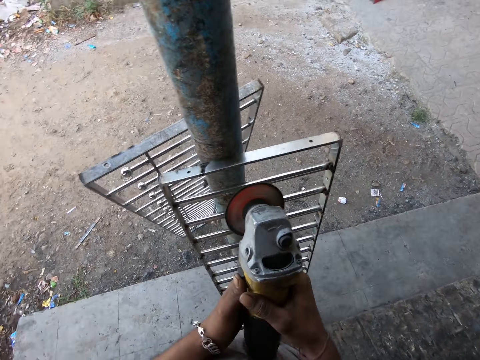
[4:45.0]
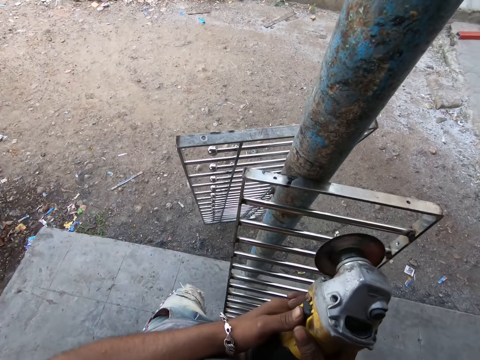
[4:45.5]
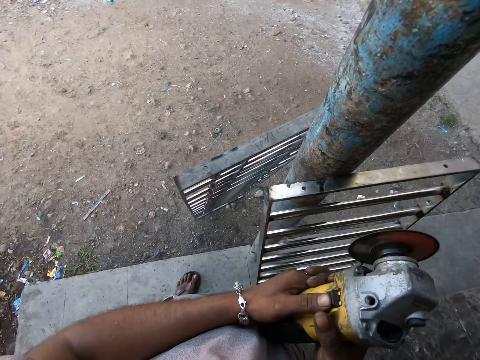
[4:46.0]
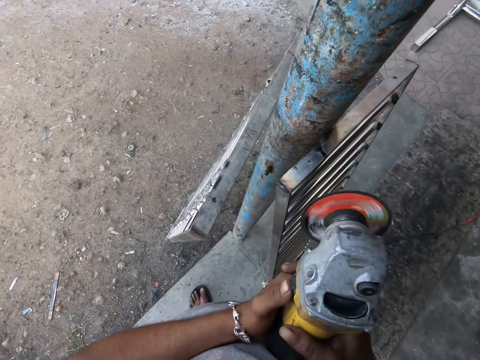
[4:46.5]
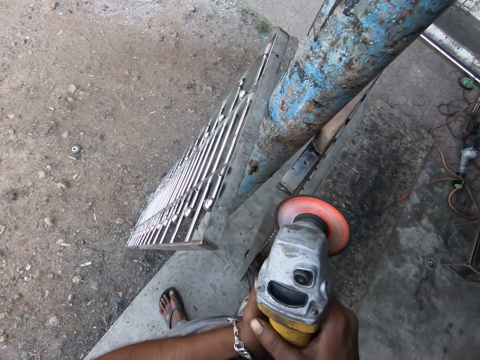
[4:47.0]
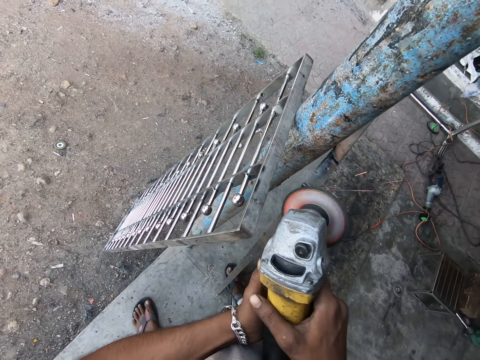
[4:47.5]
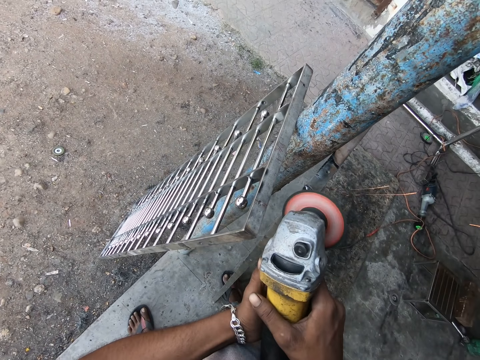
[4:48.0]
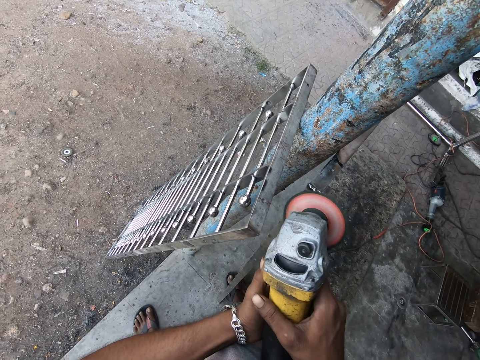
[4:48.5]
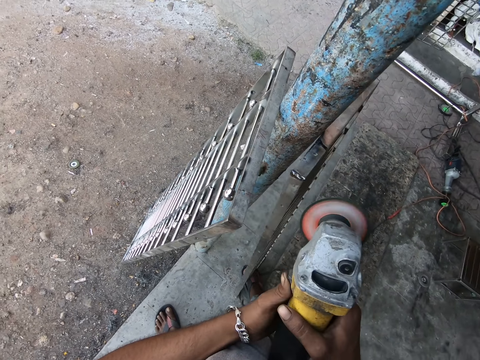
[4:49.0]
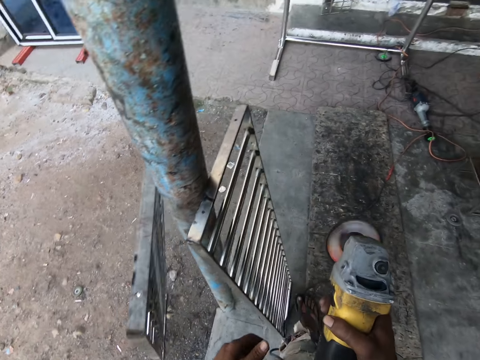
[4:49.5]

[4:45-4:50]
The camera wearer moves around. They grind the metal frame with the angle grinder. They move around.

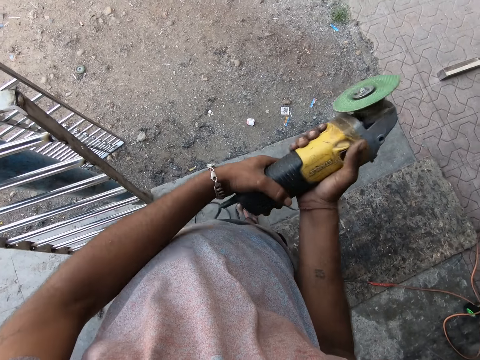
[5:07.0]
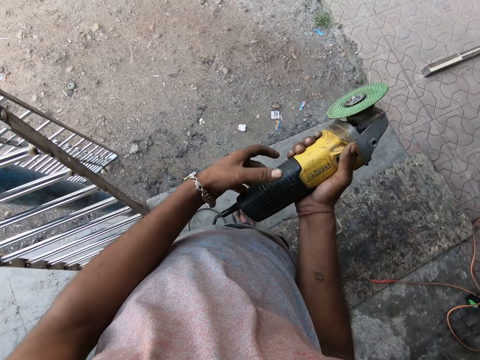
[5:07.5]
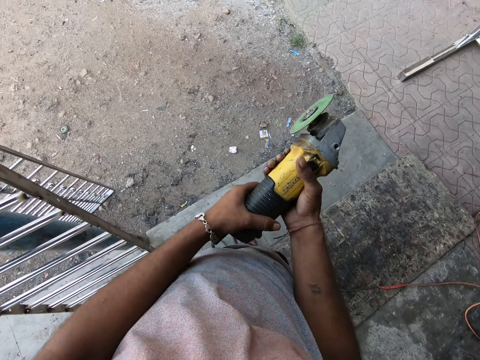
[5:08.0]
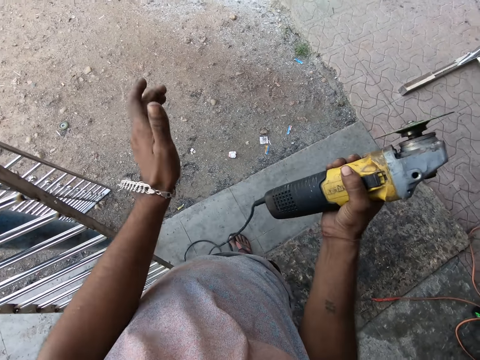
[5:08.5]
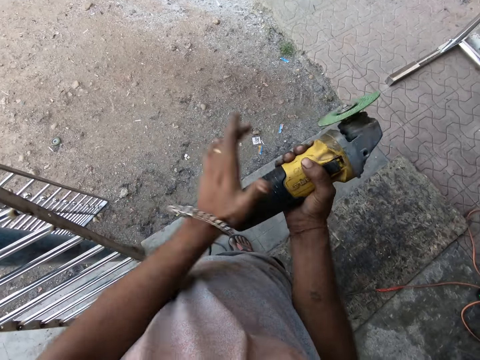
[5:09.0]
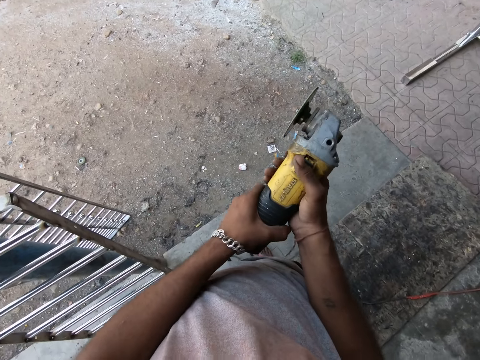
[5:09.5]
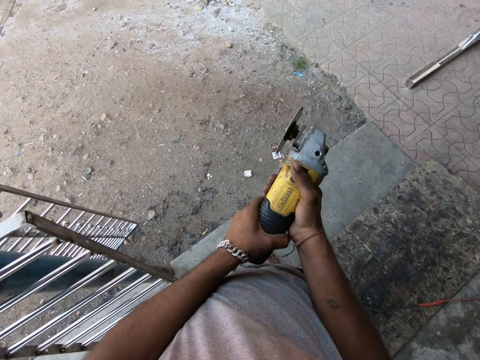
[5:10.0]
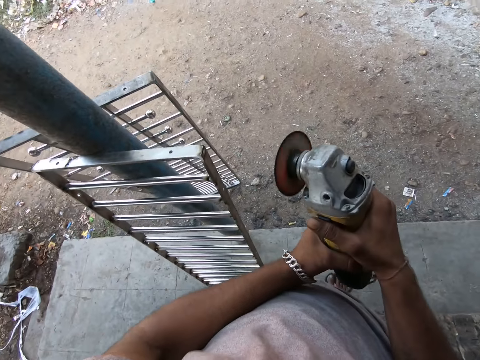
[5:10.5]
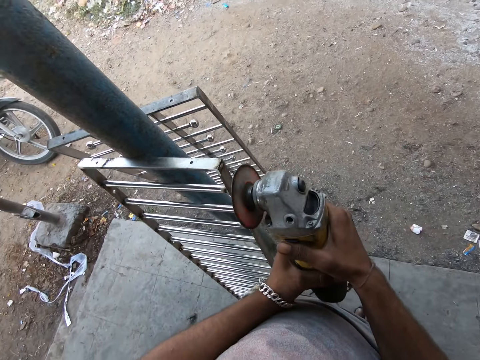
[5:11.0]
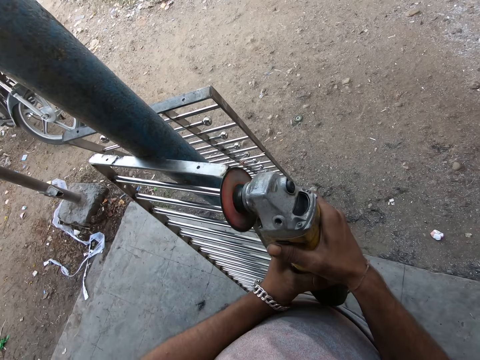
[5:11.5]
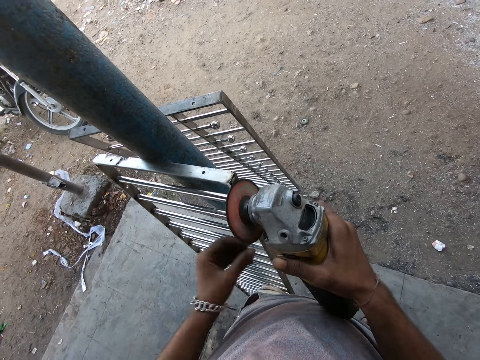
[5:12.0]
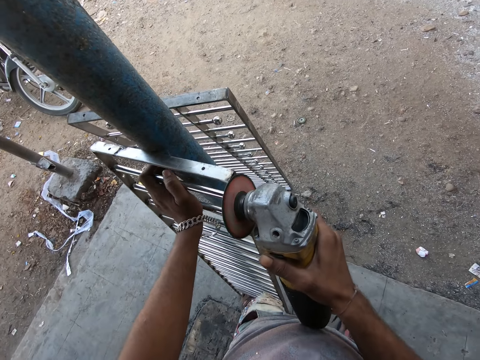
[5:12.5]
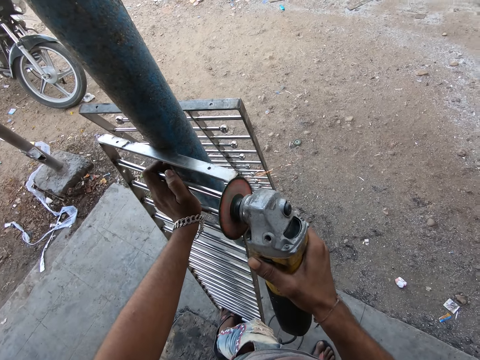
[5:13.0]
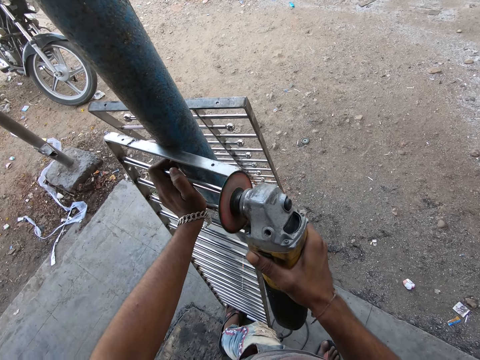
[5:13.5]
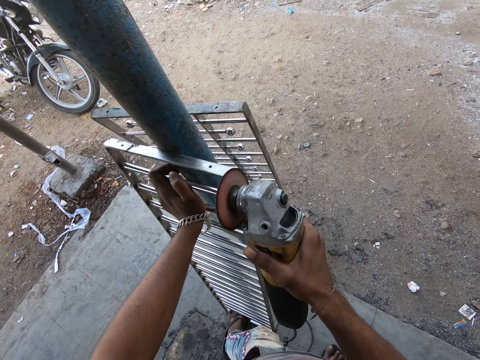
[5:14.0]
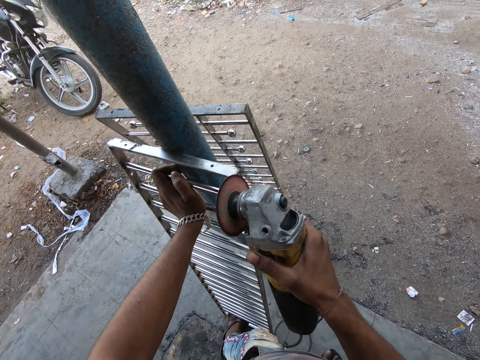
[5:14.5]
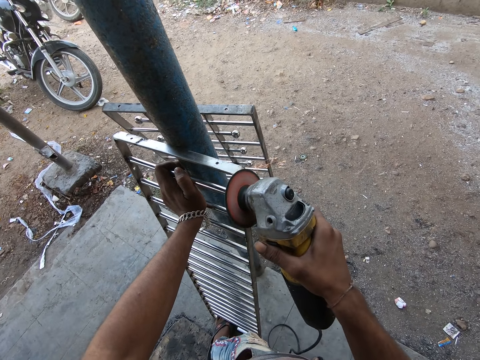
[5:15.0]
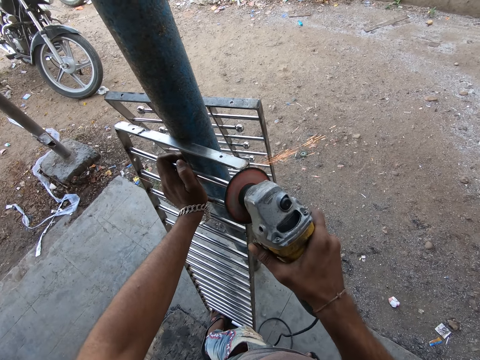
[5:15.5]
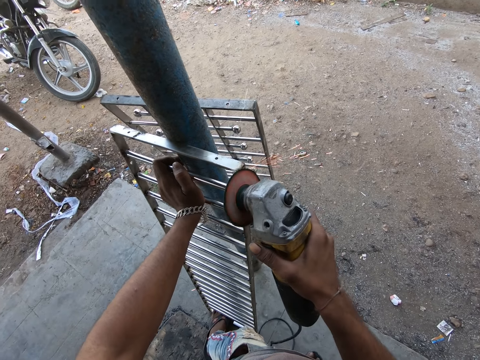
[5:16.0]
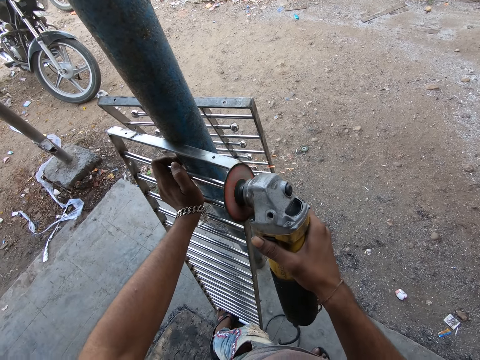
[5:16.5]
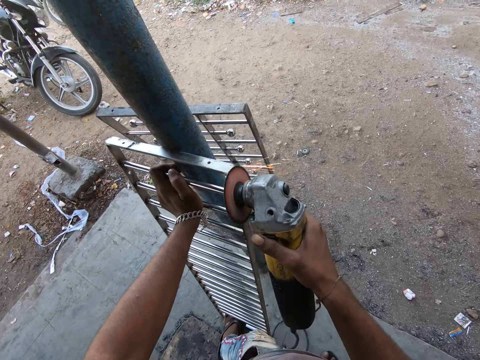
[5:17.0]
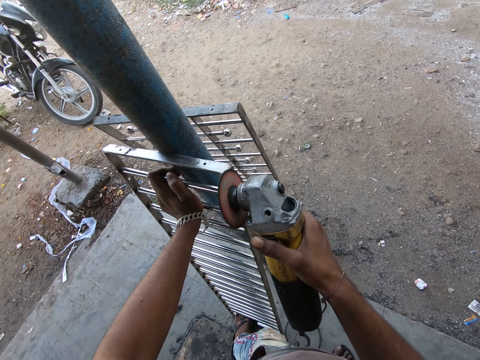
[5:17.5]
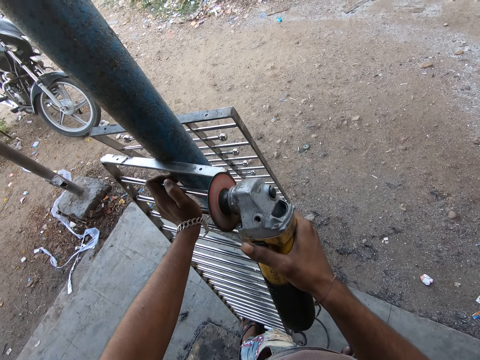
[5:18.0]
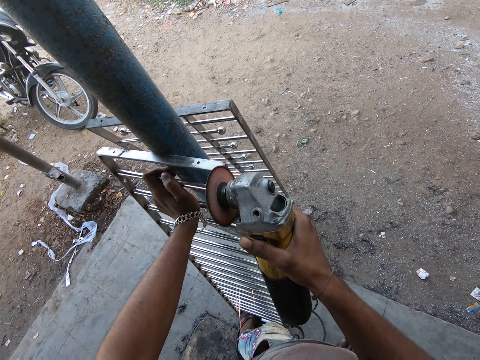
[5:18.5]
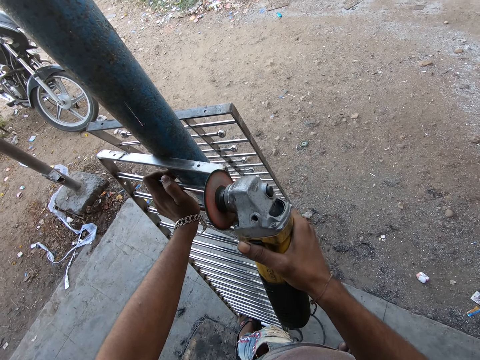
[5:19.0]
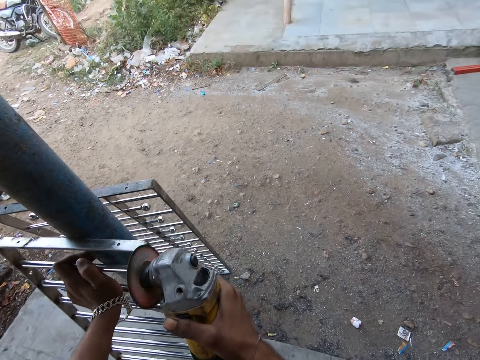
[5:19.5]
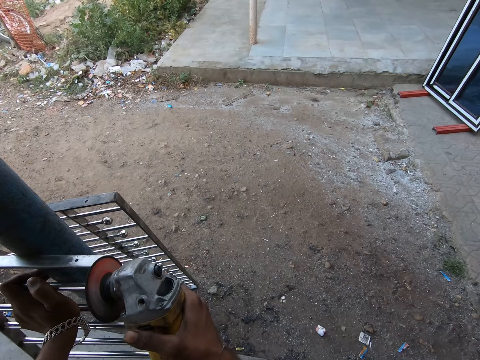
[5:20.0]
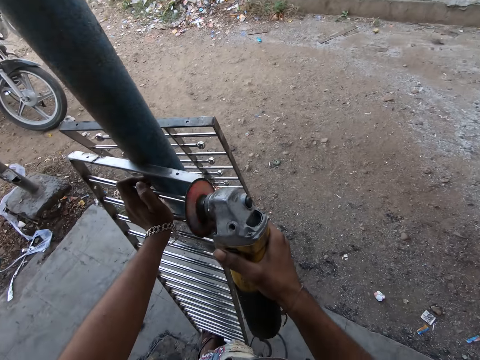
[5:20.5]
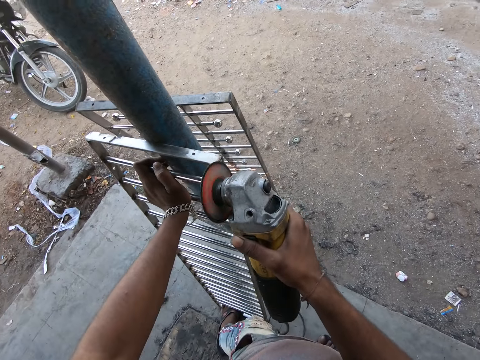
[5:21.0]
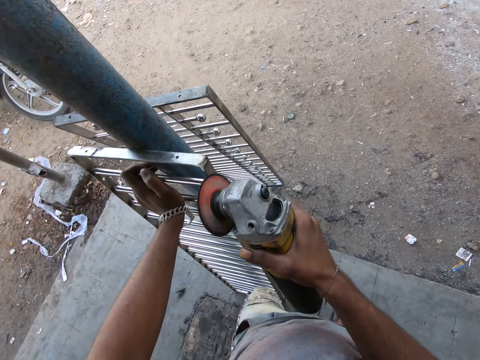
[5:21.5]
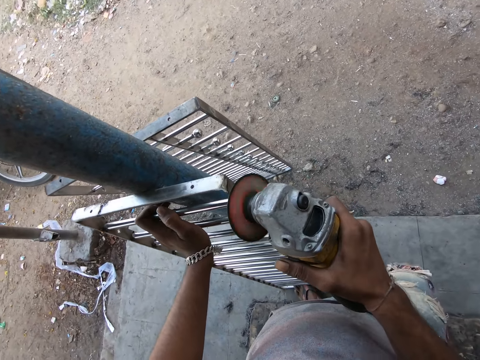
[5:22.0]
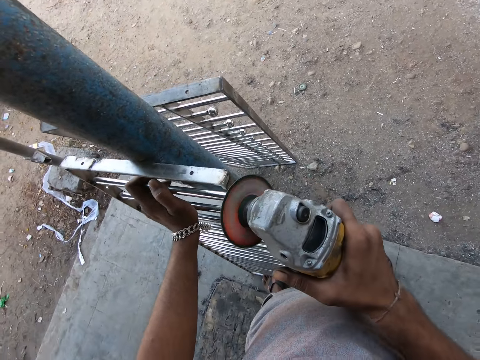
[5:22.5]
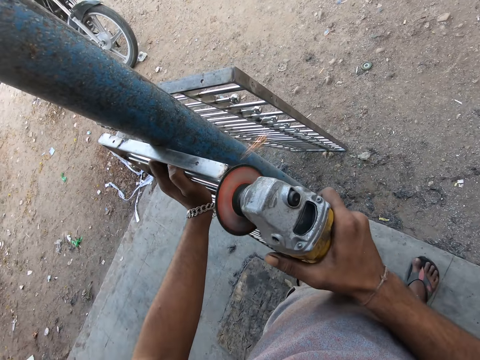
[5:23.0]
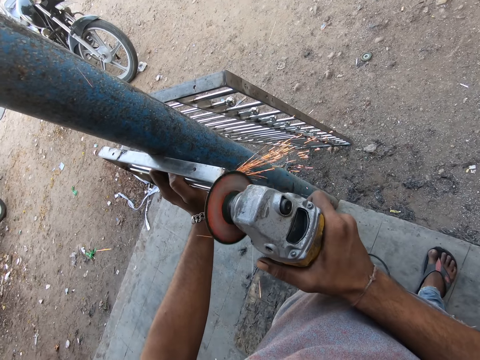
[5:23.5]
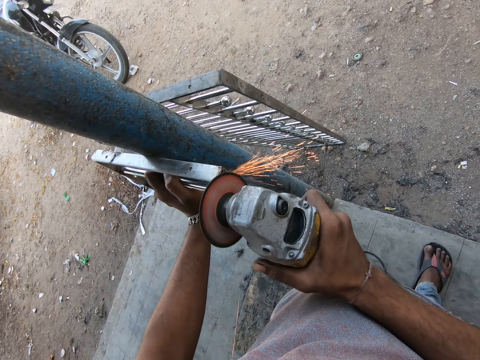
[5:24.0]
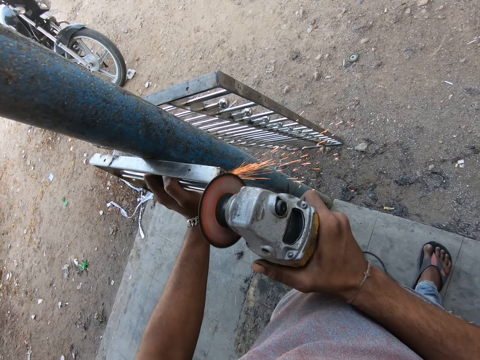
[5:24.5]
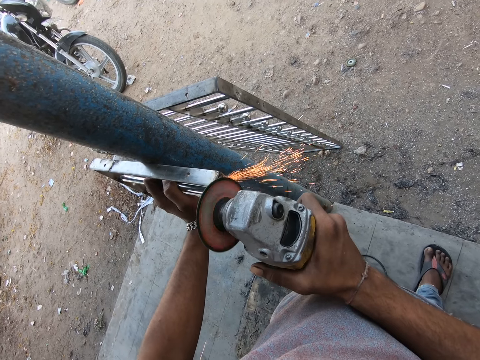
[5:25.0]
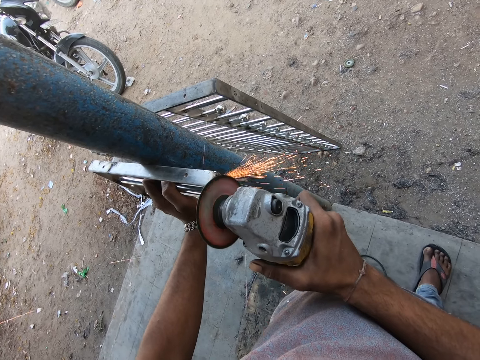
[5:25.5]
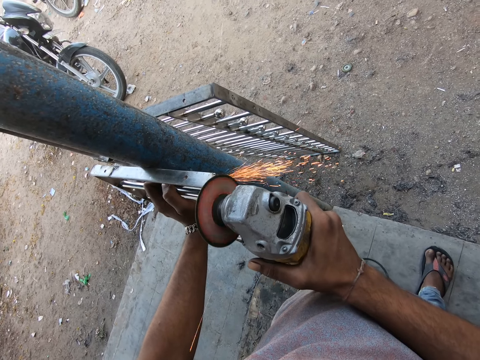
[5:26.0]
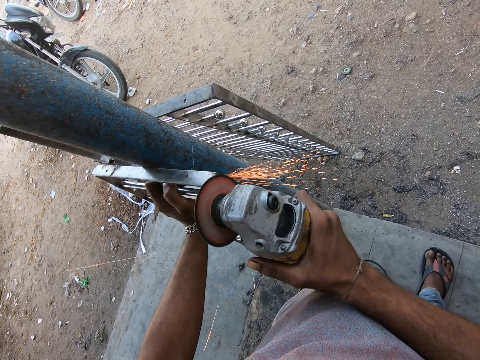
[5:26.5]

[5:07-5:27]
The camera wearer shakes the grinder. He hits the angle grinder with his left hand. He adjusts the grinder button. He powers the angle grinder. He turns around. He grinds the metal frame or metal structure with the angle grinder. He holds the metal frame. He grinds the metal structure with the grinder. He looks around. He grinds the metal structure with the grinder. He moves around. He grinds the metal structure with the grinder.

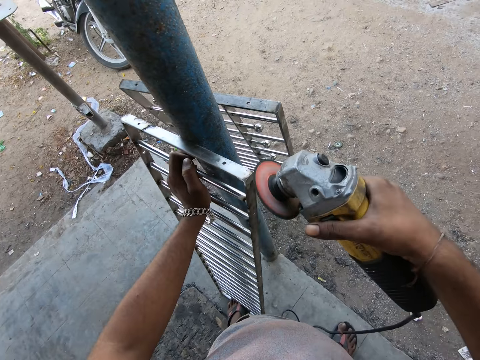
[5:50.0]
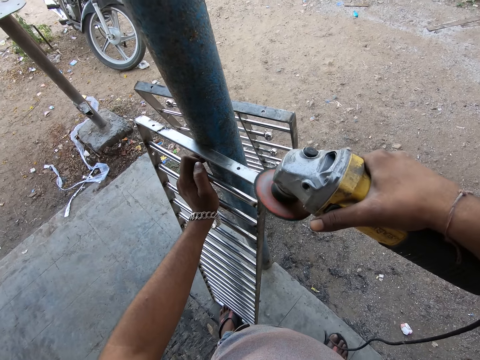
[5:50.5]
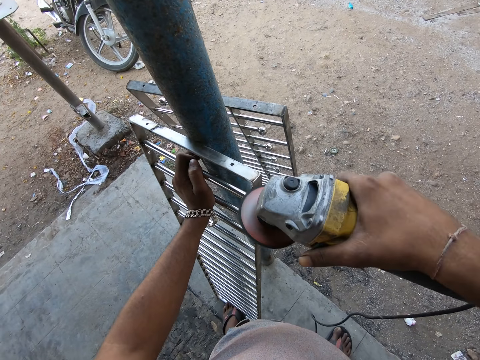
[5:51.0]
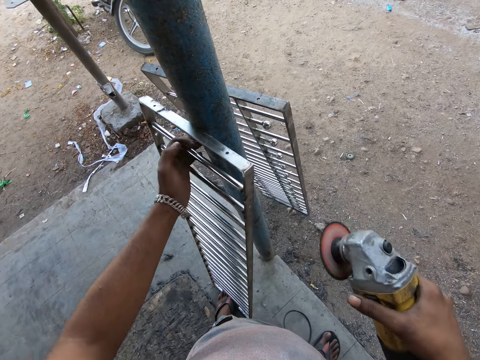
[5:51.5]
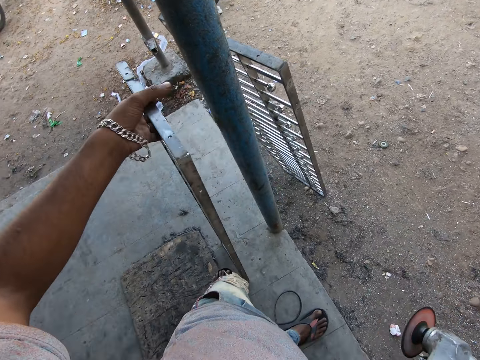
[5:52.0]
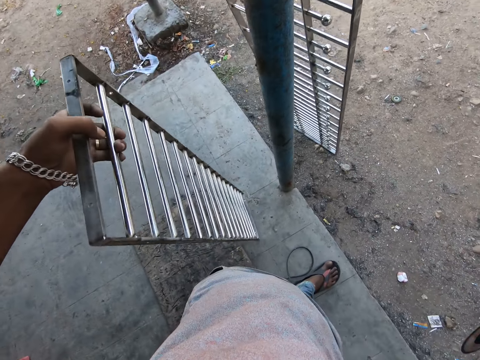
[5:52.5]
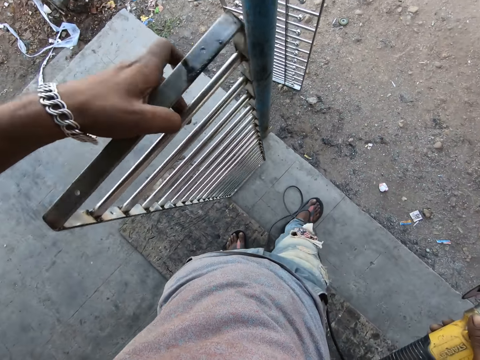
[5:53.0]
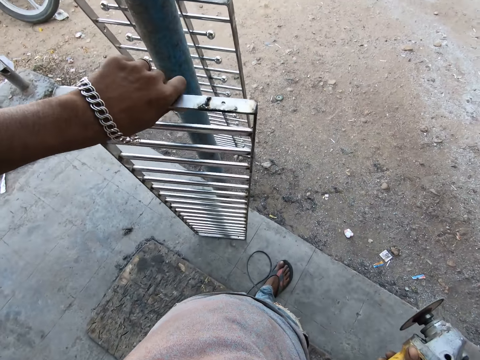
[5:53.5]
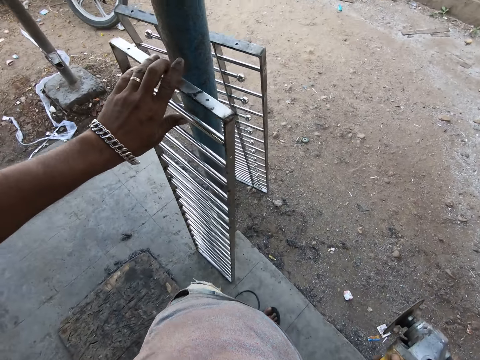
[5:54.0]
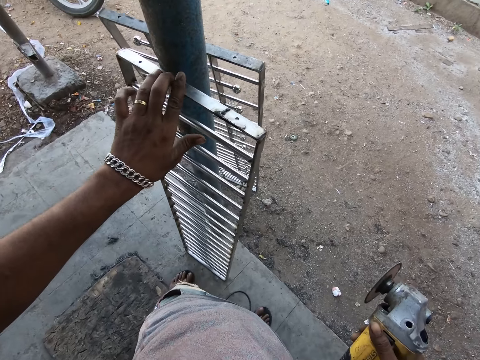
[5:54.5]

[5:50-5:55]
The camera wearer turns the metal frame or metal structure with his left hand. He leans the metal structure on the building pillar.
